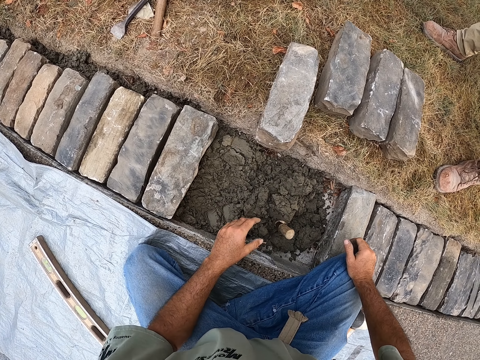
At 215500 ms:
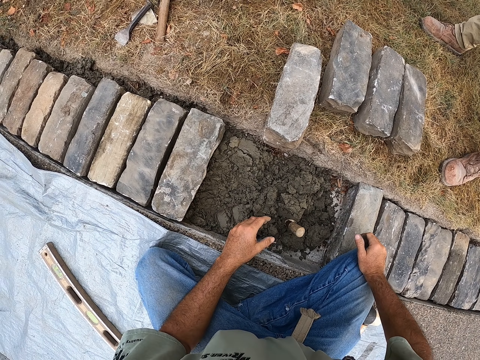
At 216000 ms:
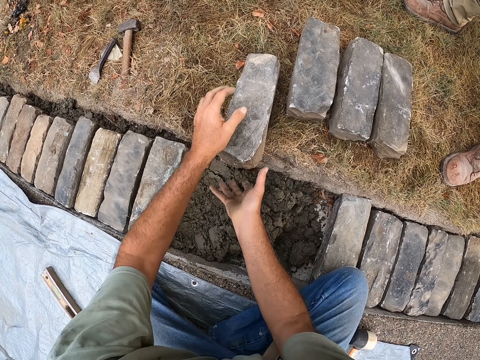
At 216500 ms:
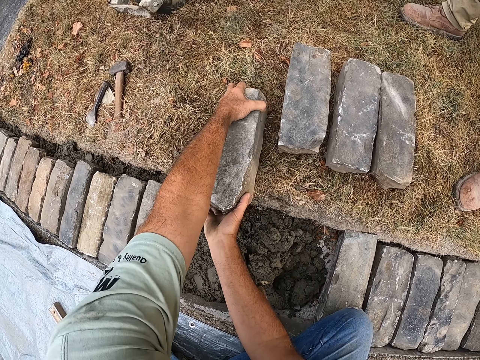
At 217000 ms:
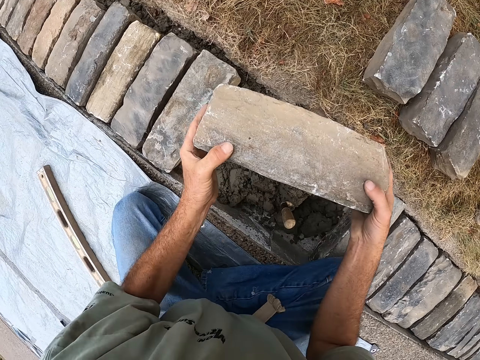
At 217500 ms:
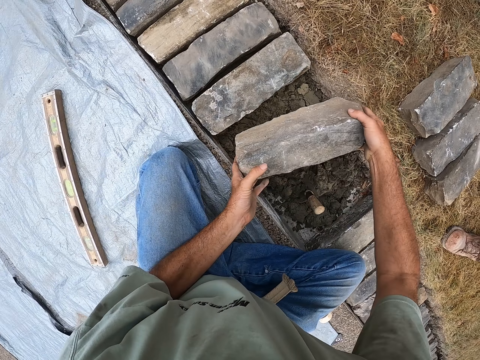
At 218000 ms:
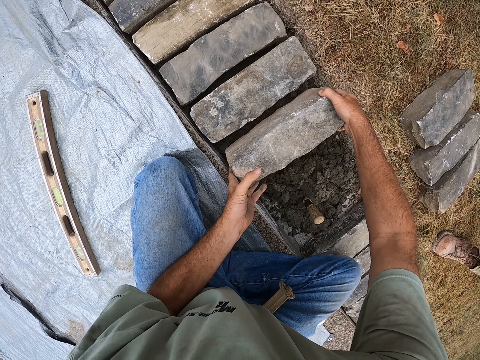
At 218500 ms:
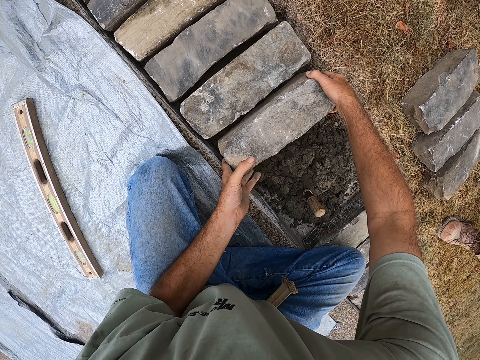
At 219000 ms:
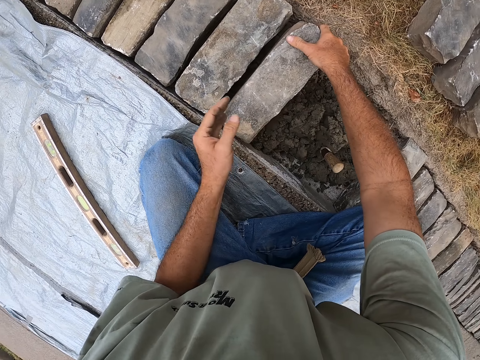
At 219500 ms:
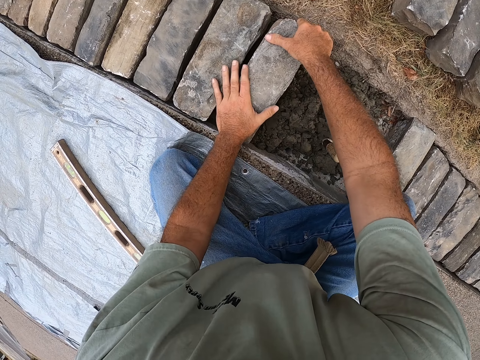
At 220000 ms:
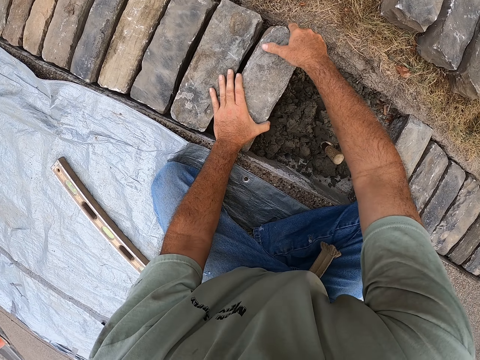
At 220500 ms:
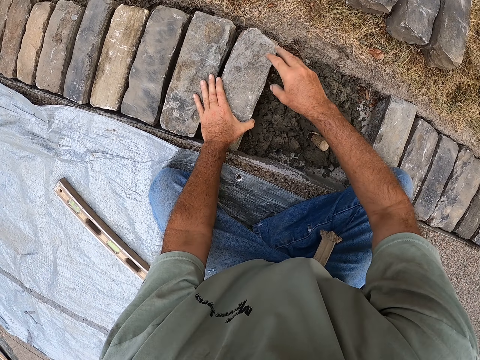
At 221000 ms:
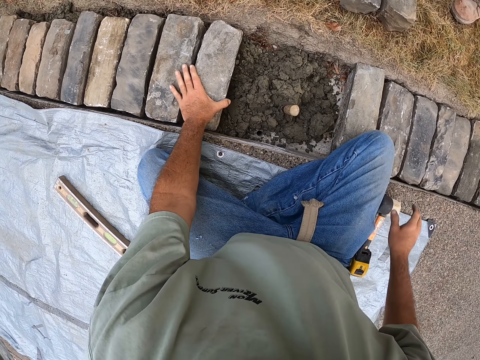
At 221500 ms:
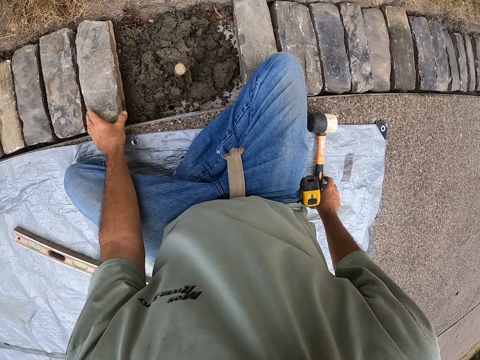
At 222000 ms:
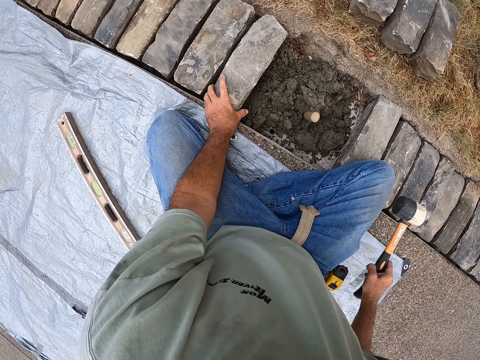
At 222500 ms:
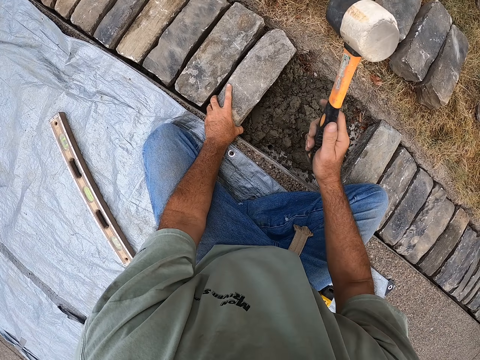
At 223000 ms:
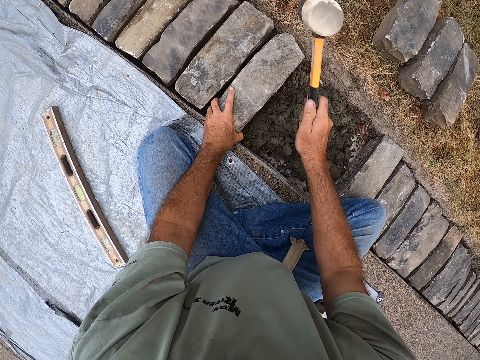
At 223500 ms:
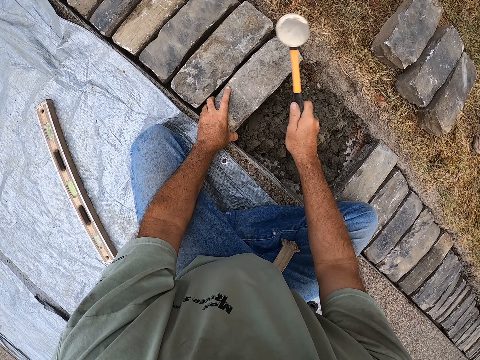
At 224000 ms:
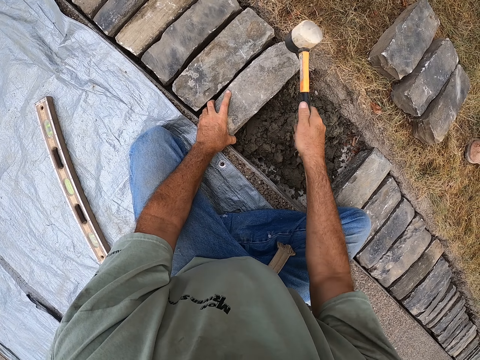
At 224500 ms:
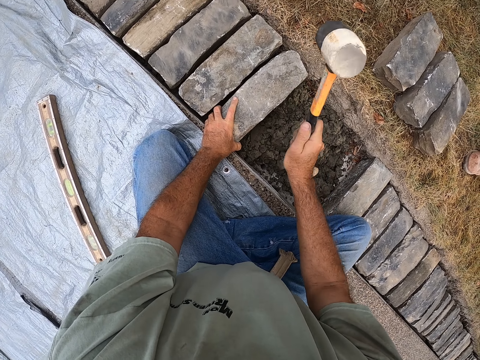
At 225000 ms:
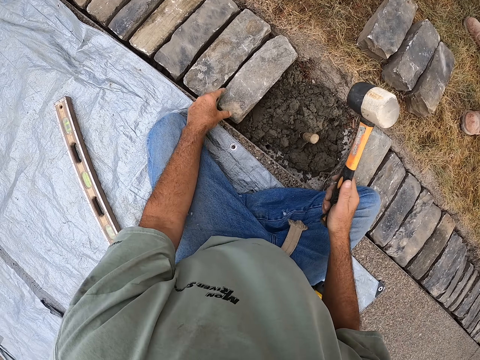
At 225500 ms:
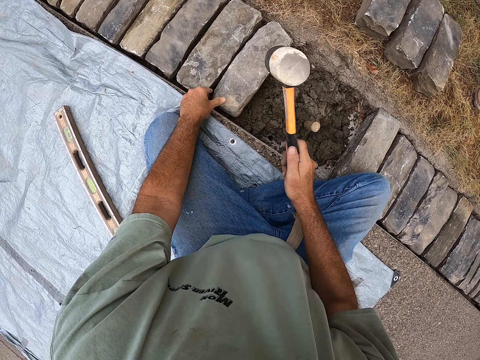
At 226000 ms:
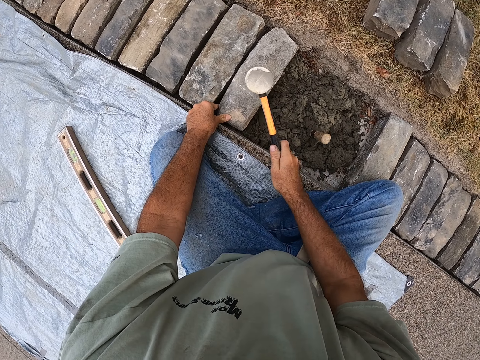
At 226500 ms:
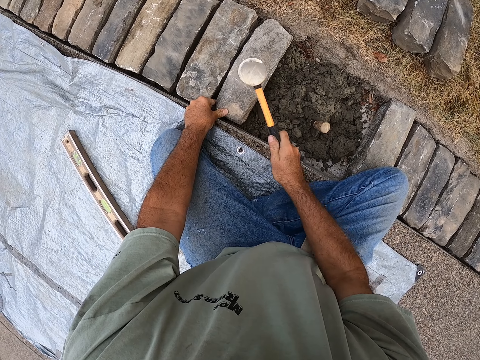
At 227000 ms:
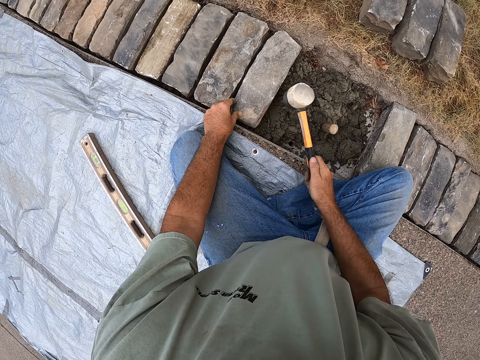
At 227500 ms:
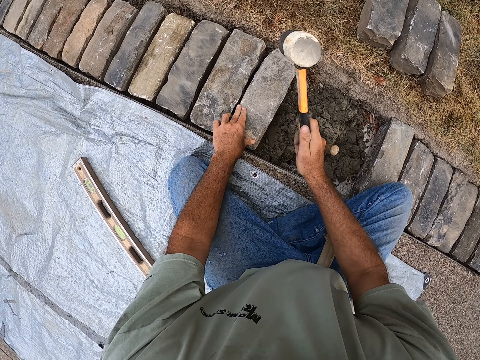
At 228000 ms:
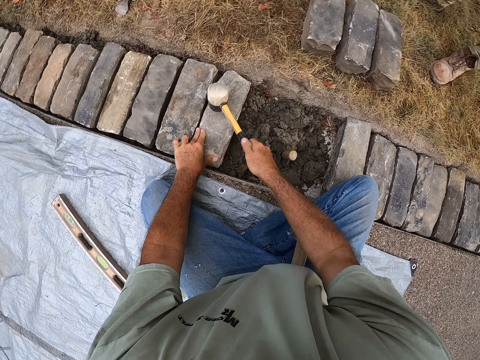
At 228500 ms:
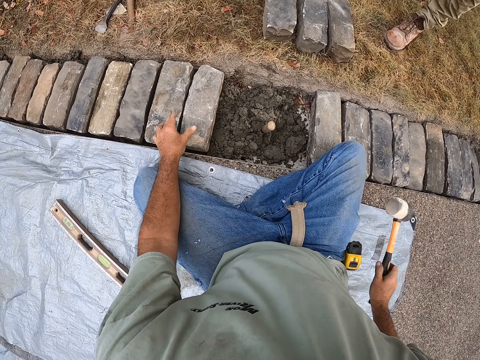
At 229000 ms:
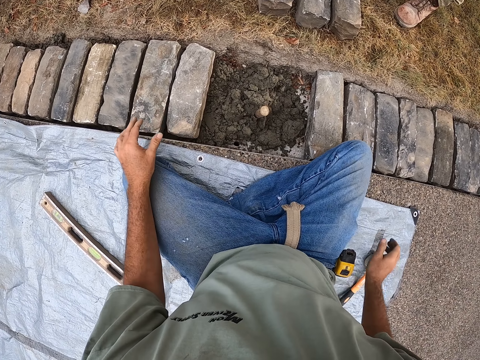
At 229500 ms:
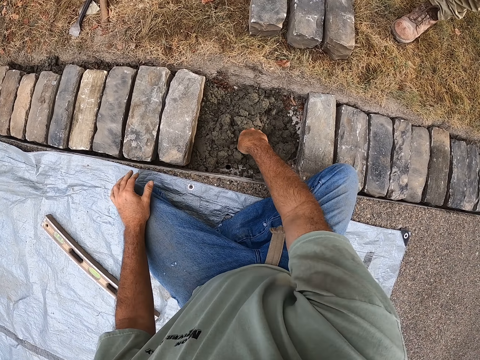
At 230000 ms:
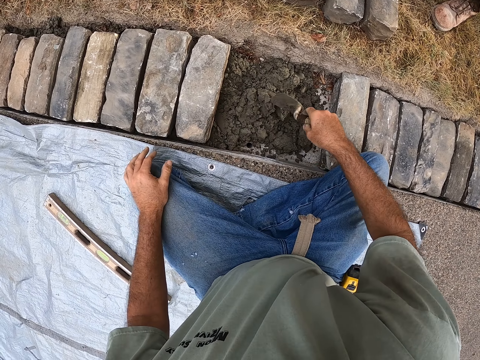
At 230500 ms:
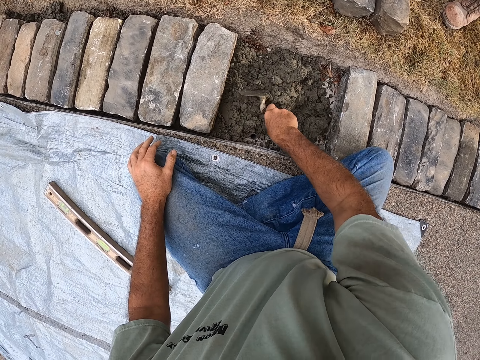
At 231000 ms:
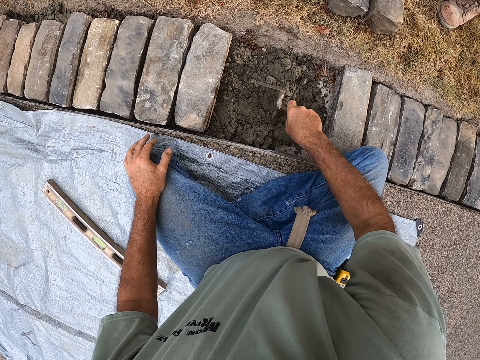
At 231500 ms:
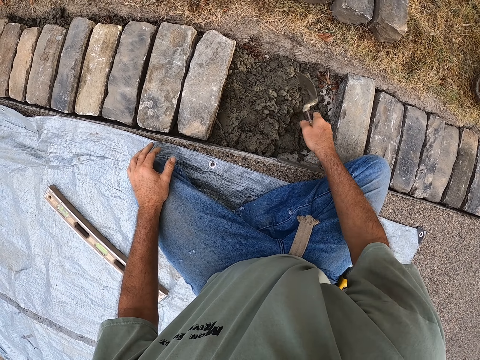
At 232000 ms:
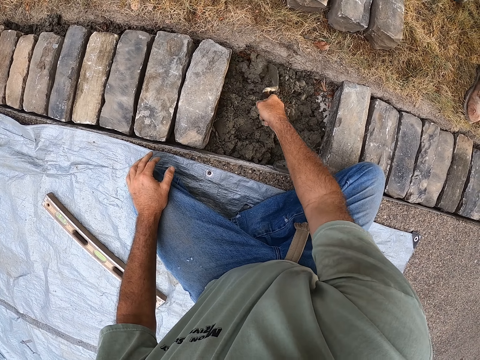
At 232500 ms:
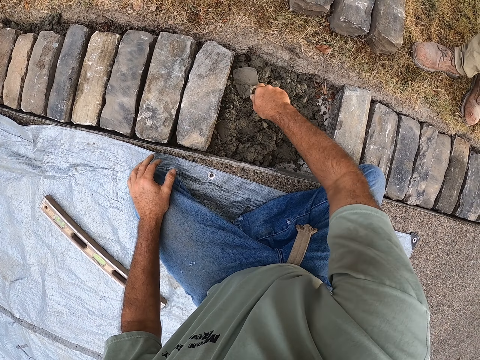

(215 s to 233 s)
The camera wearer removes a hand from the stone. They stare at the brick on the ground. They pick up the brick or stone from the ground and put the brick in a ditch. They remove a hand from the stone. They pick up the rock hammer. They hit the brick in the ditch with the rock hammer. They remove a hand from the stone. They place their hands on the stone. They hit the stone with the hammer. They put the rock hammer on the ground. They remove a hand from the stone. They pick a trowel from the ground. They spread the mortar with the trowel in the ditch.

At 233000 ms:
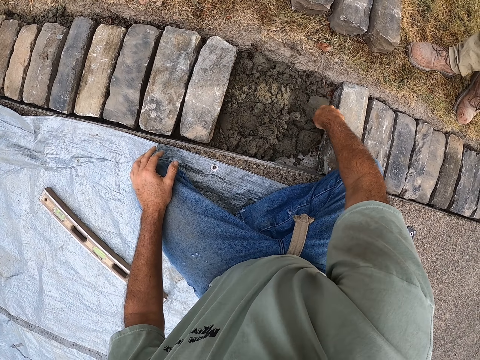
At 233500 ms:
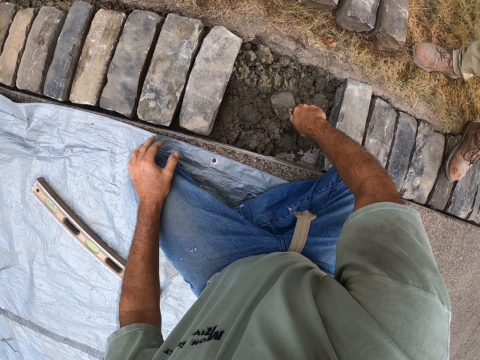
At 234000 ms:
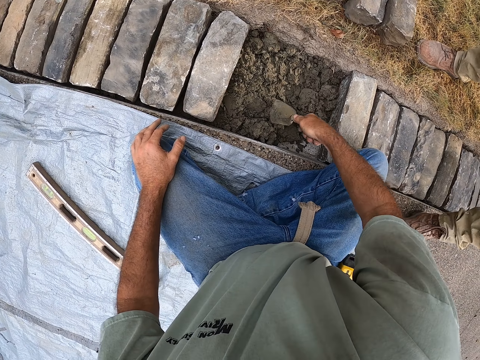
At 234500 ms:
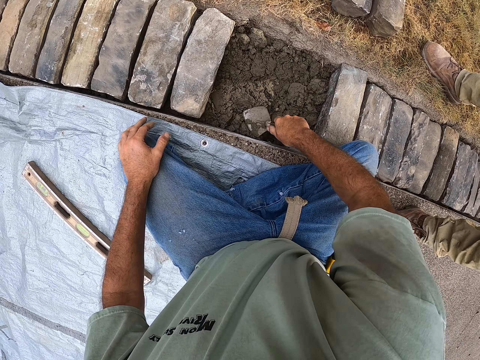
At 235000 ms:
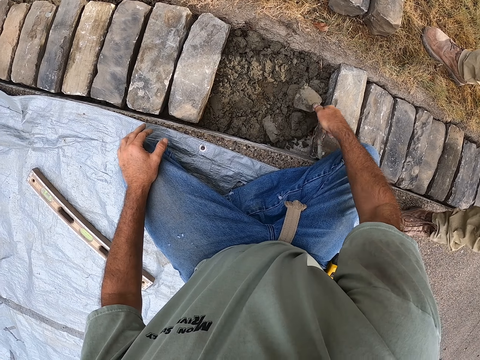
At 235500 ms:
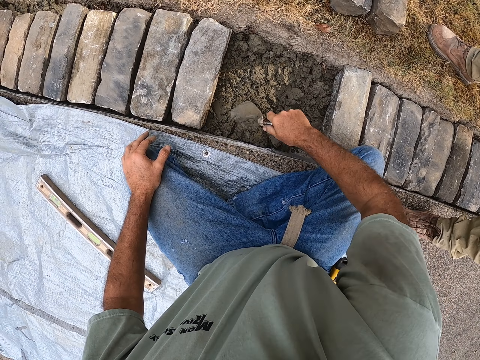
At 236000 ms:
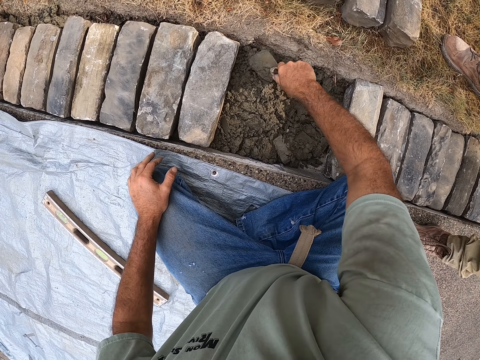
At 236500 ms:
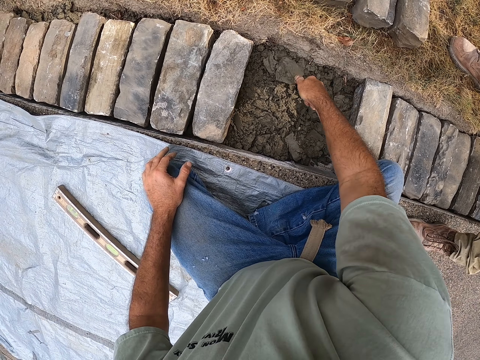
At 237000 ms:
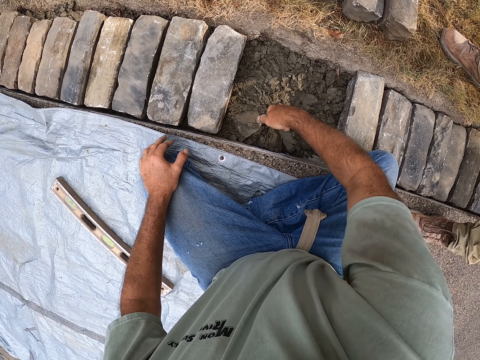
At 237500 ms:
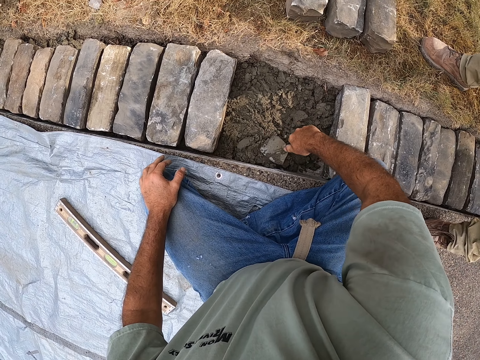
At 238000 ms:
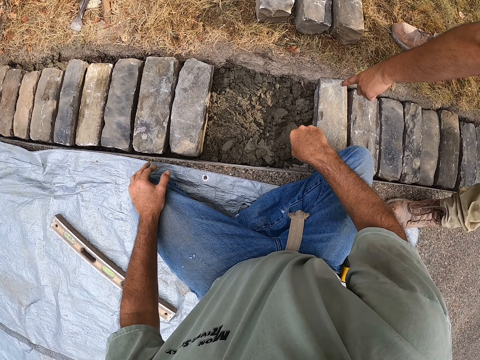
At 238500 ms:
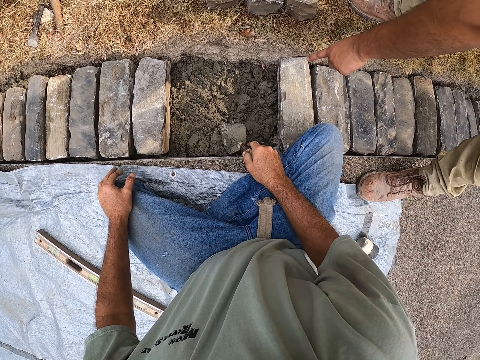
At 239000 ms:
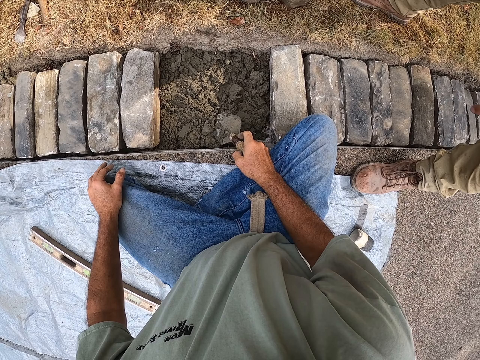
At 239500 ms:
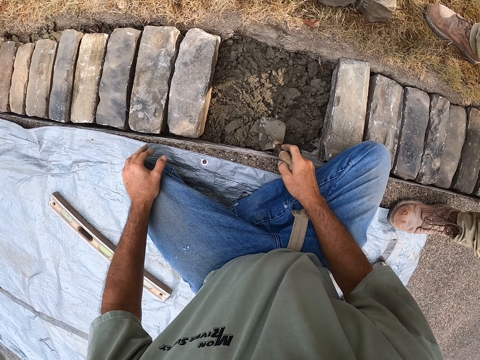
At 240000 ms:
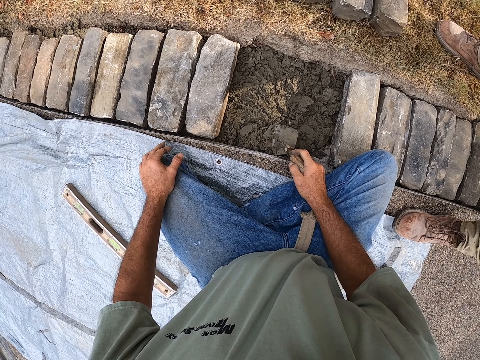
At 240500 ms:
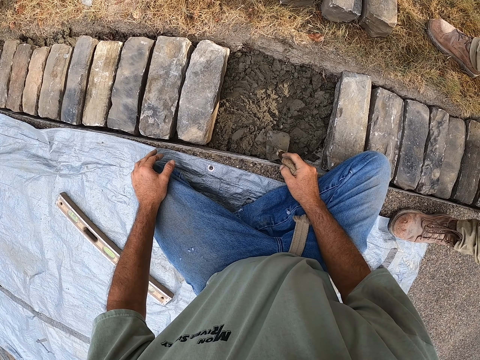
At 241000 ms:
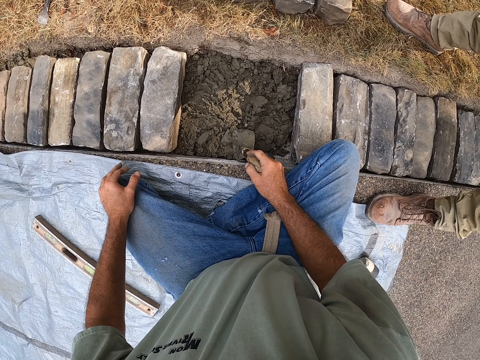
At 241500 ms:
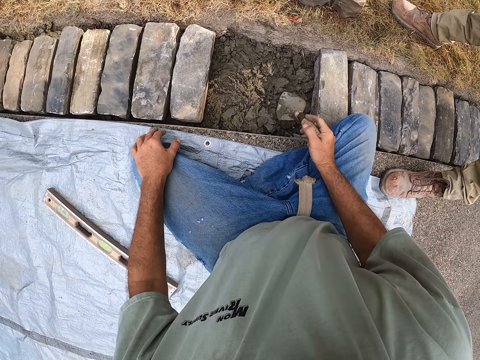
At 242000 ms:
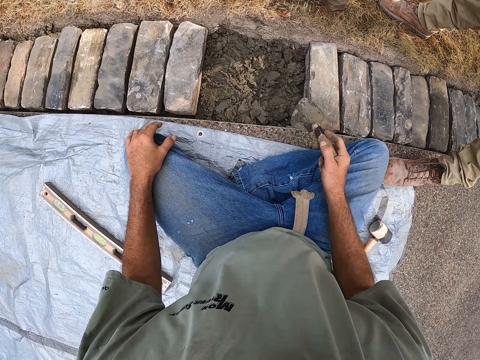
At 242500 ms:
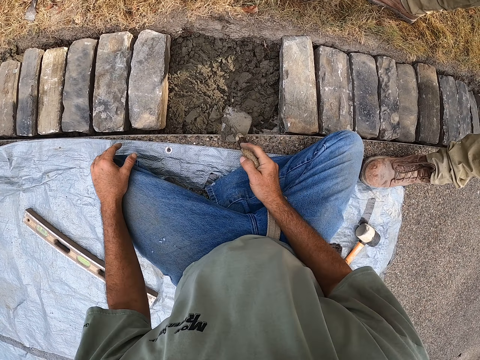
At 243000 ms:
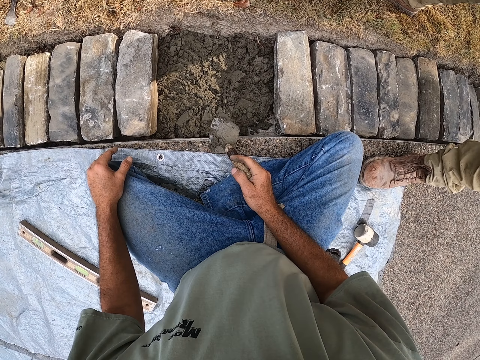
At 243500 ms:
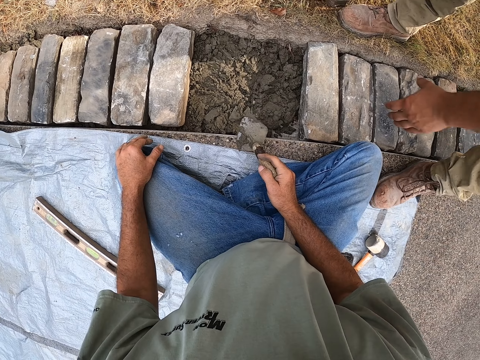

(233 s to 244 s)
The camera wearer holds the trowel. A person points in a ditch with his finger. The person removes a hand. The camera wearer stares at the mortar in the ditch. They hold the trowel.
